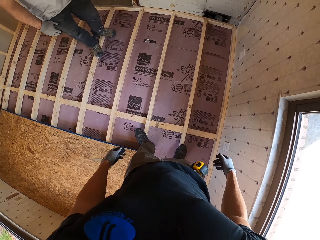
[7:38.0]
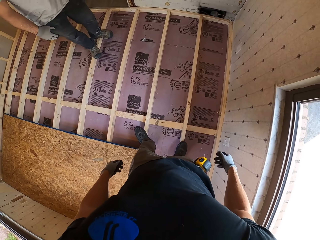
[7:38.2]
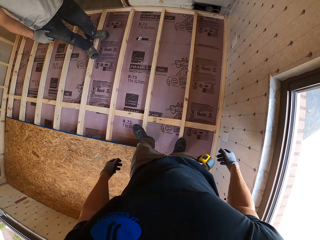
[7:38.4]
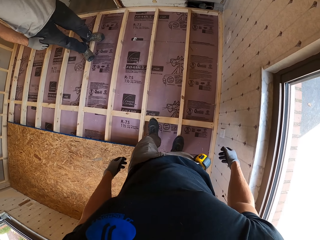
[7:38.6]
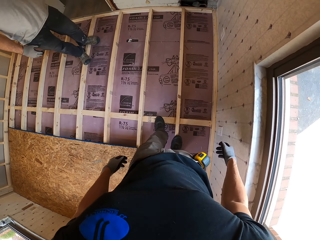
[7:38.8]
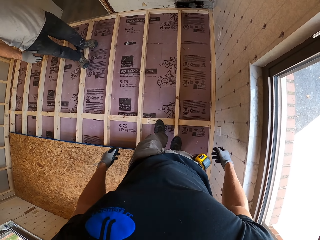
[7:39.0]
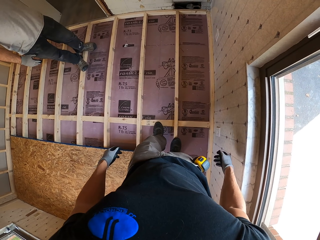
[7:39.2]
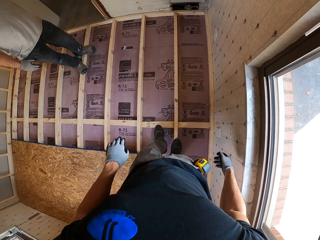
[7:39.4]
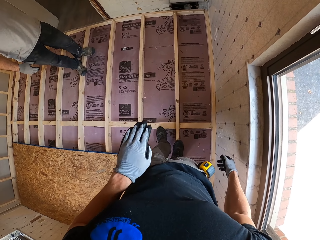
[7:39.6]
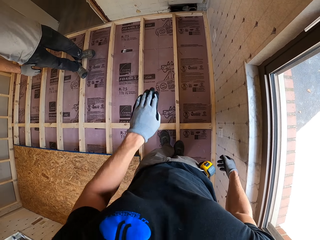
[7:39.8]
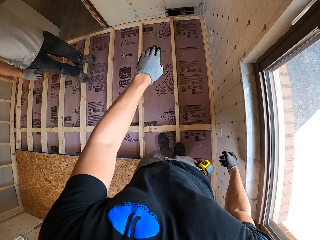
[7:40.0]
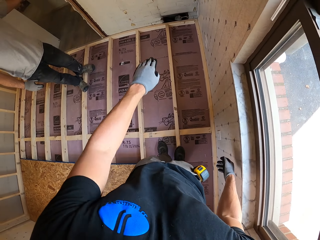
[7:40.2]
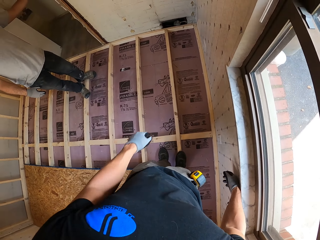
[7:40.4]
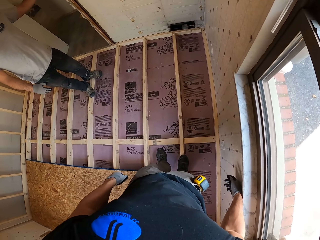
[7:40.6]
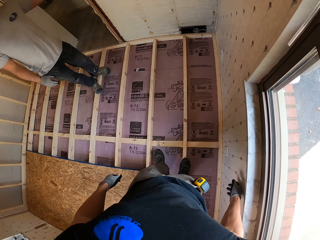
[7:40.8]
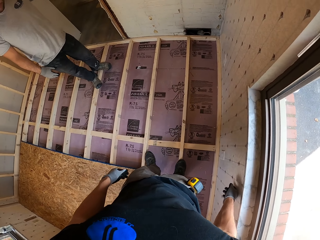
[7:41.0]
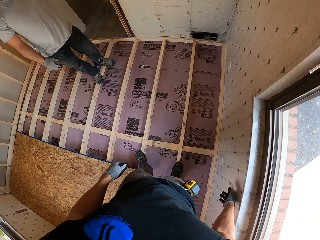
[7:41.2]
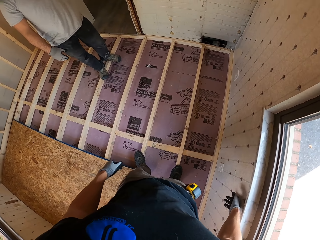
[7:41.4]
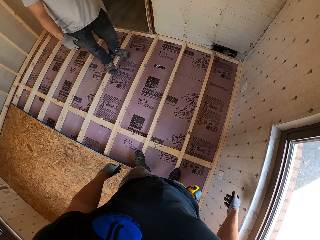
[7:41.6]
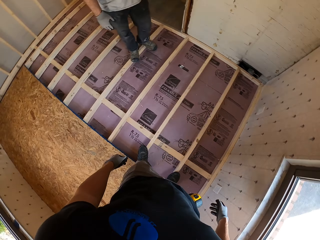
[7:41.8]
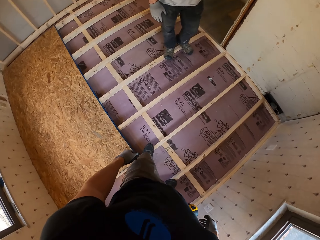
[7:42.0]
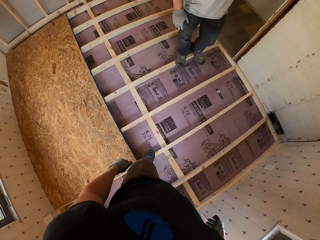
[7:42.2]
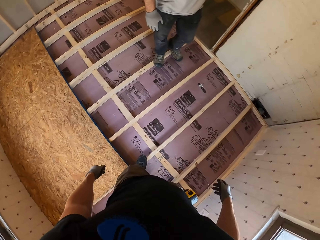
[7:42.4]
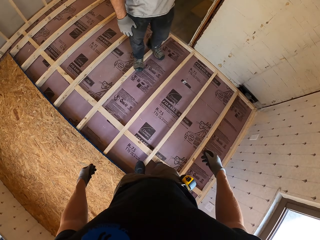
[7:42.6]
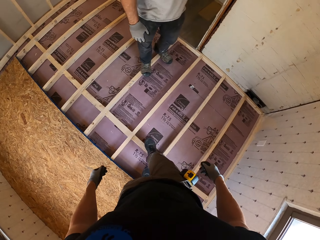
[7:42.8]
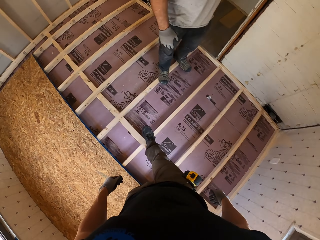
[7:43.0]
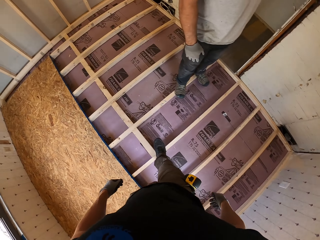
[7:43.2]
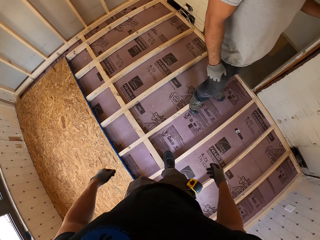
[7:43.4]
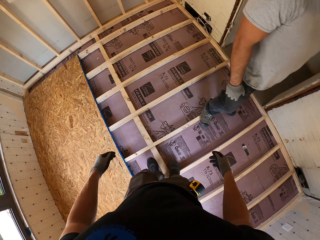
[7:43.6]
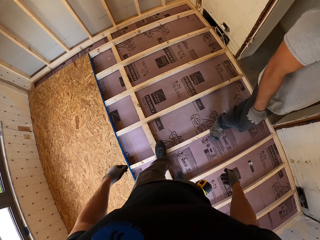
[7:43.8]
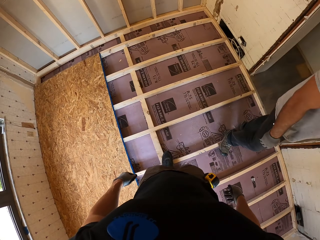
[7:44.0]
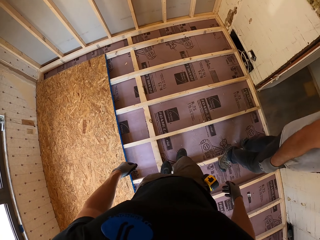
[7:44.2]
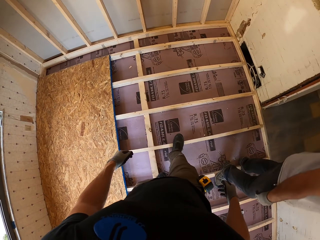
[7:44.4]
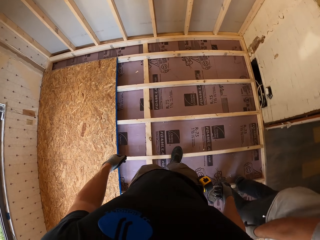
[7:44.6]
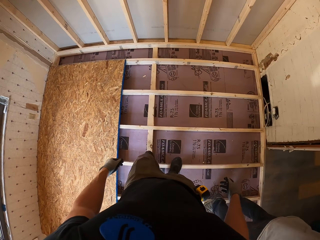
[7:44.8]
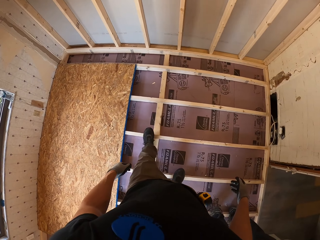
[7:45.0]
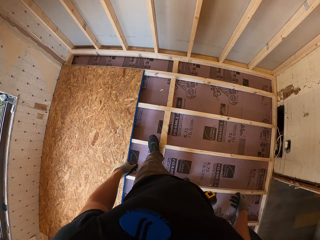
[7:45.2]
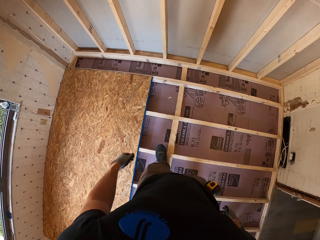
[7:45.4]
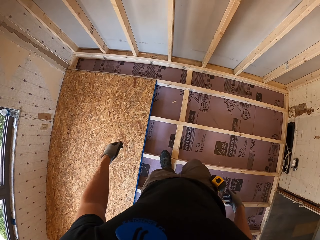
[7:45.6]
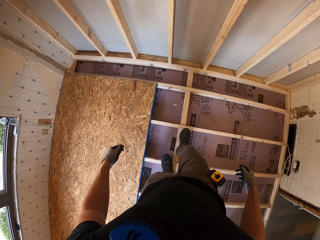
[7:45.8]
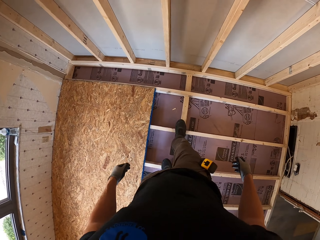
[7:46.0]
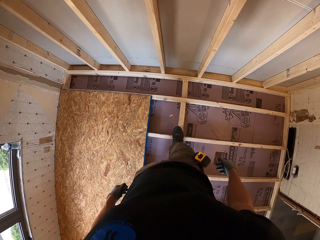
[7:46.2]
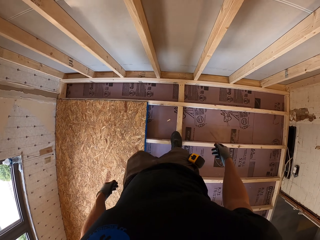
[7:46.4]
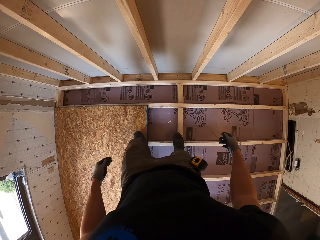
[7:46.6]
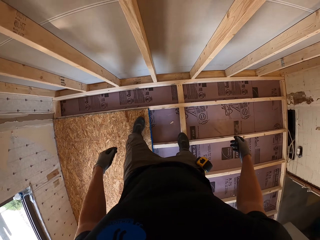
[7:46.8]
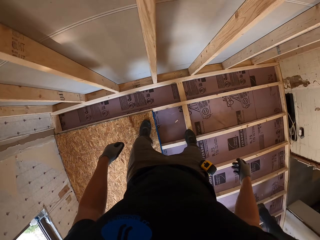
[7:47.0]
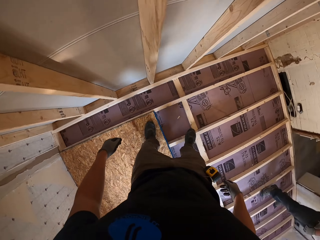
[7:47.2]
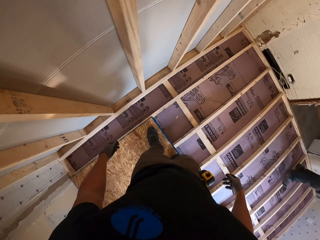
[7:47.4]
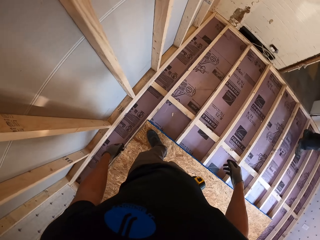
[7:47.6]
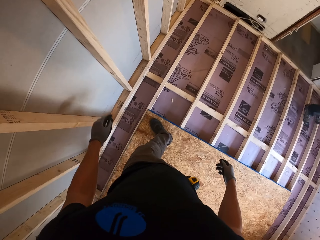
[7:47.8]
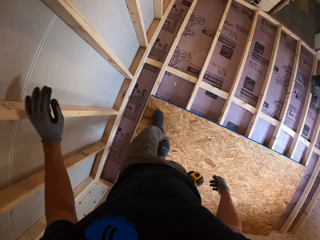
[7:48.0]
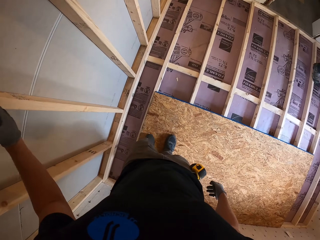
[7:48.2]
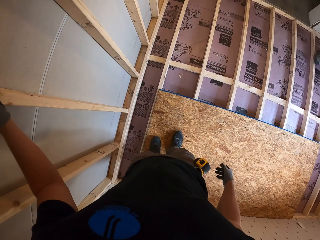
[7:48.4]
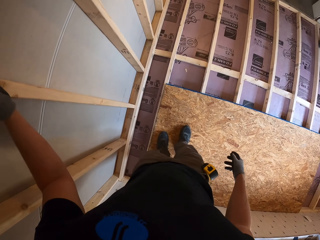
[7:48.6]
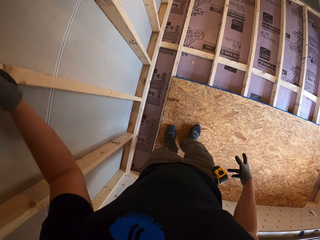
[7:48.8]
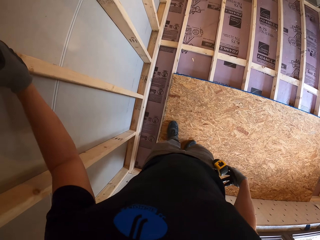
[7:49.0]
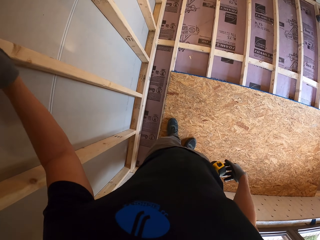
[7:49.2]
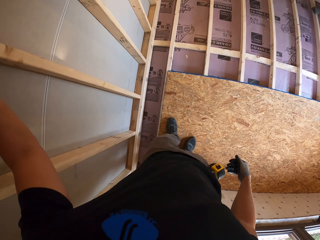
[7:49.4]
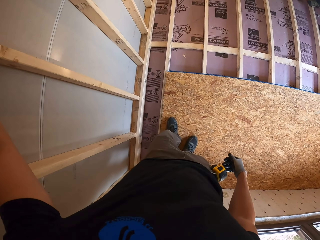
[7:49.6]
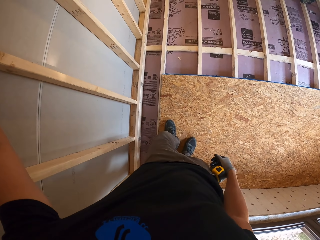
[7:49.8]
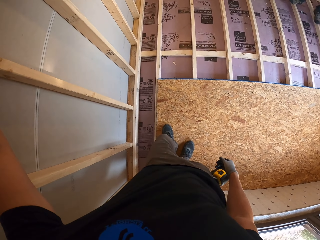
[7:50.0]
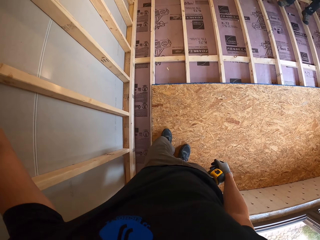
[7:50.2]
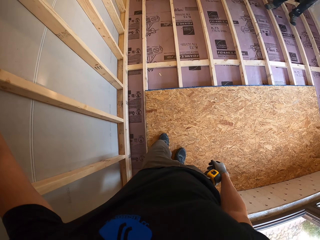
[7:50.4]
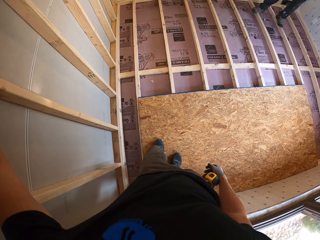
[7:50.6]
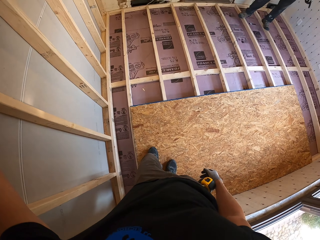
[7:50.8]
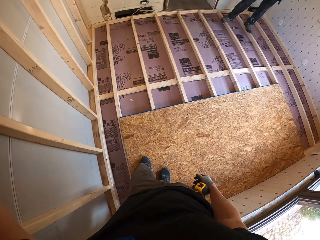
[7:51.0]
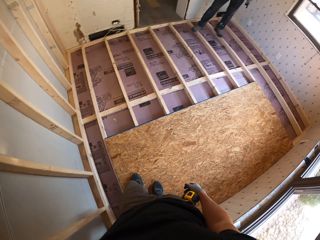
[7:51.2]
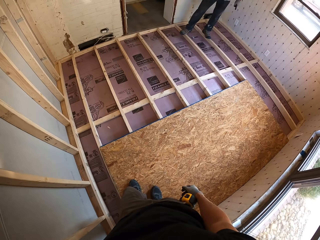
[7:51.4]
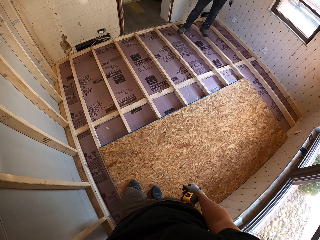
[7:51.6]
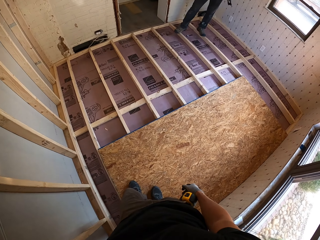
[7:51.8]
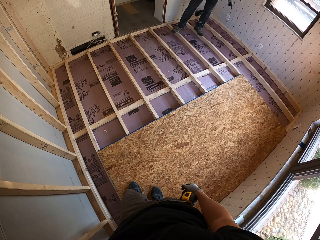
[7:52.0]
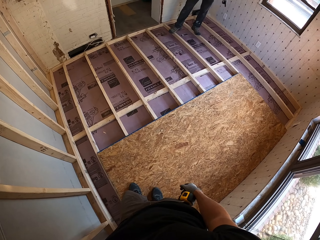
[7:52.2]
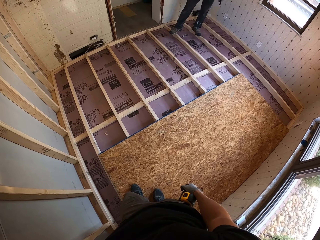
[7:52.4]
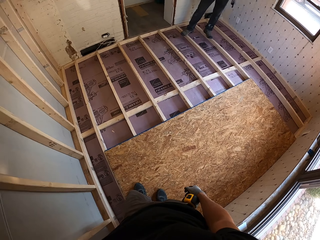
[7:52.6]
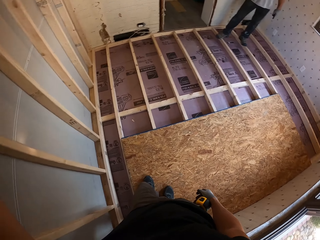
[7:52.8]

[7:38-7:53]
The camera wearer converses with a man. He stretches his hand. He drops his hand. He walks around. He holds the wall.

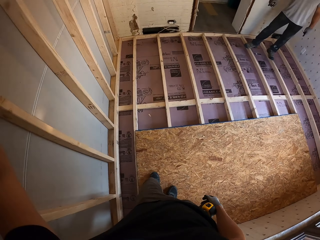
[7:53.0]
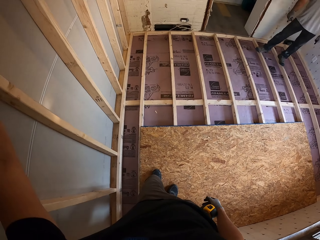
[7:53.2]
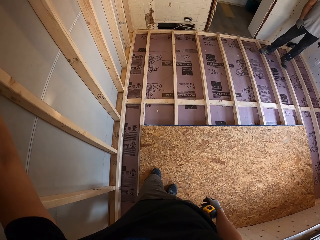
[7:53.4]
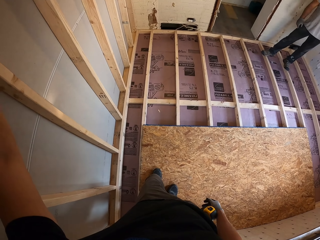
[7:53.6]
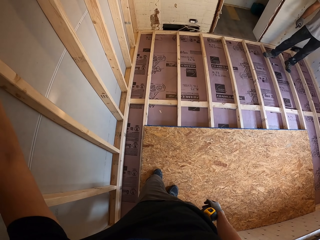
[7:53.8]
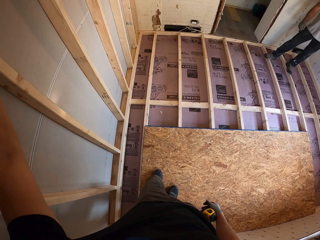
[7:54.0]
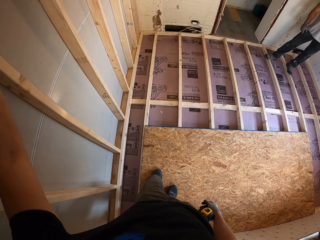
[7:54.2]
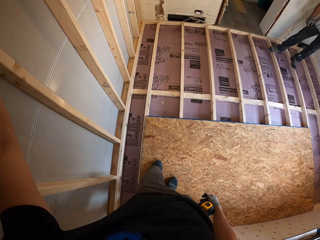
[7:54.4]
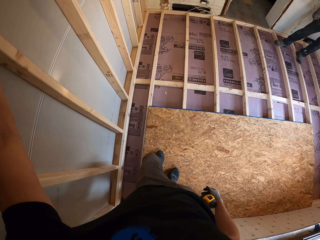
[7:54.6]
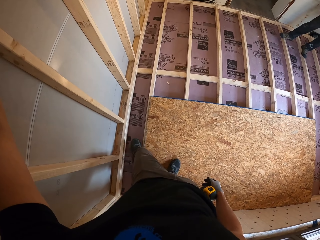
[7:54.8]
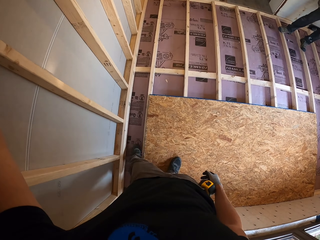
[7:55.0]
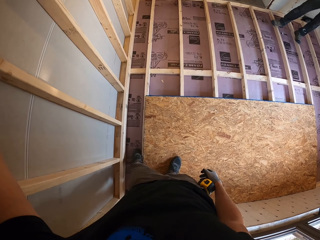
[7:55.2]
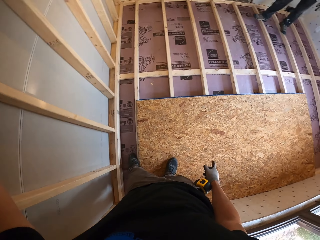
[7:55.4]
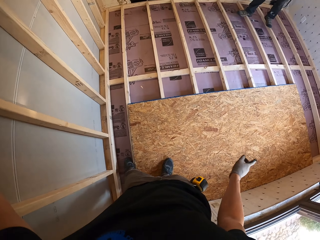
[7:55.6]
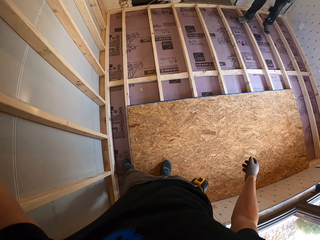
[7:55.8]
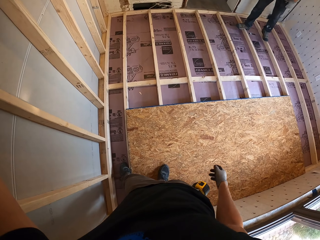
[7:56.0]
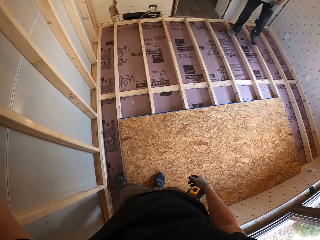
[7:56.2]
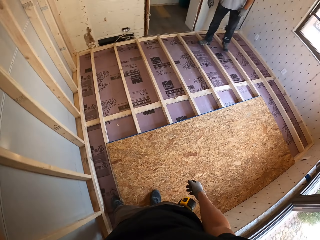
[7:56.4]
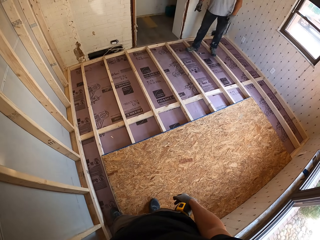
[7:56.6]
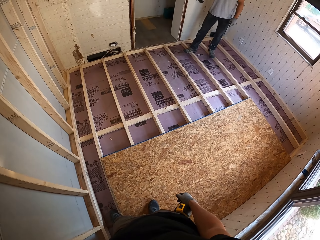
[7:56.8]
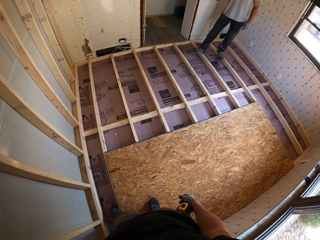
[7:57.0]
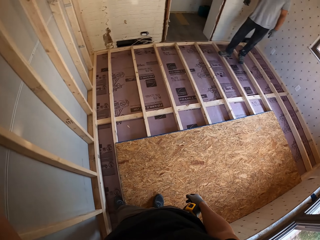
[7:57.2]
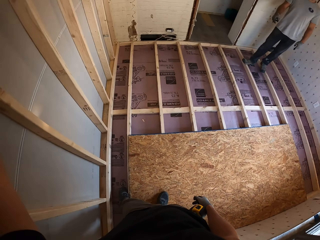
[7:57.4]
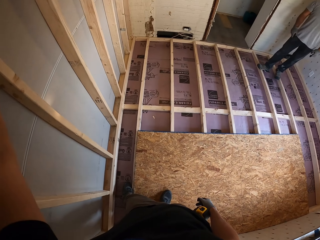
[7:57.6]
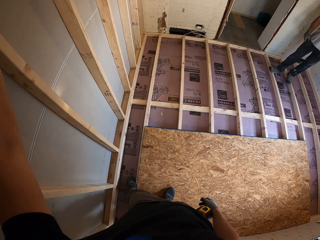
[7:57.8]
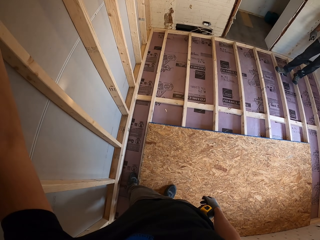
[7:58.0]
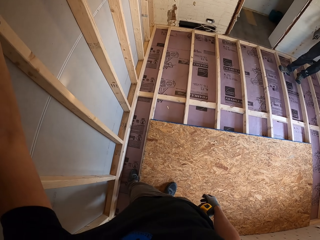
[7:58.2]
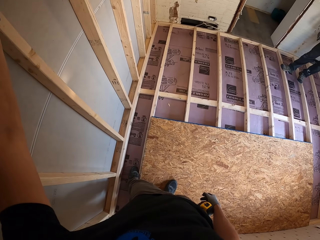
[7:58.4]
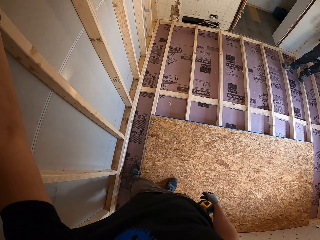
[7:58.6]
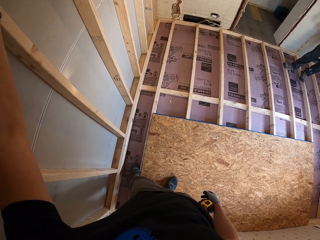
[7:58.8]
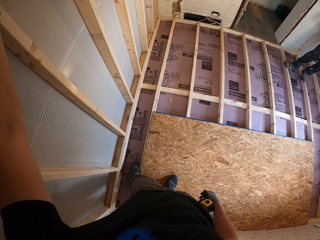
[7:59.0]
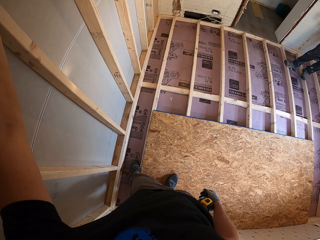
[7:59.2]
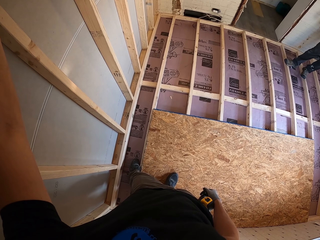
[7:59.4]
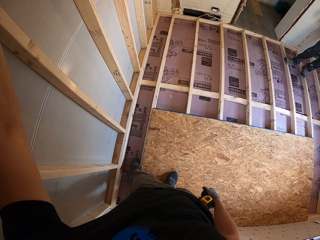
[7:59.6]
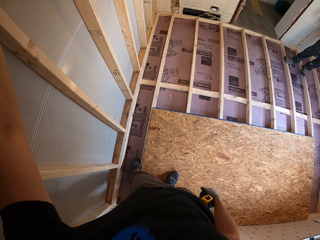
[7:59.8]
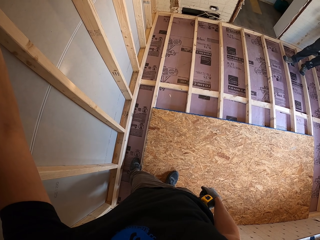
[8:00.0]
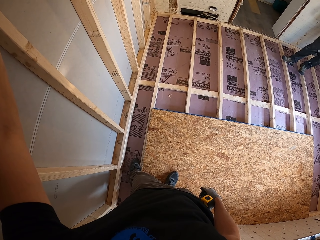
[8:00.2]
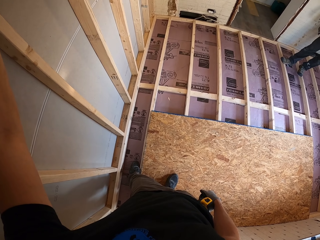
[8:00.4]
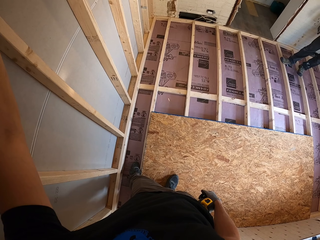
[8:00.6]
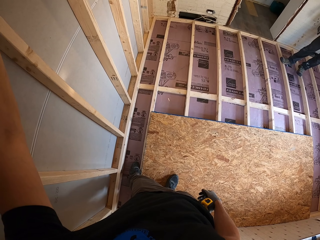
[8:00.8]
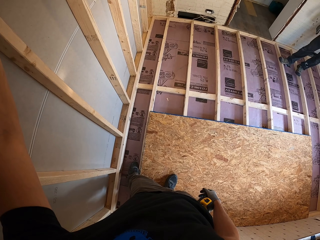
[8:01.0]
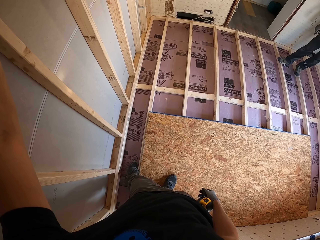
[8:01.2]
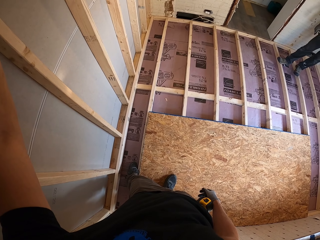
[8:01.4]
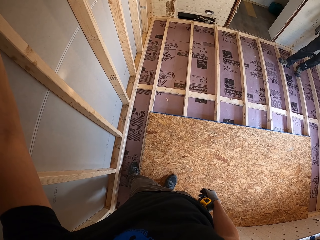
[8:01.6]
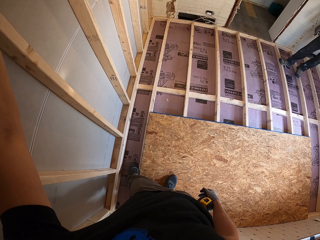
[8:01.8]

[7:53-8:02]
The camera wearer looks around.
